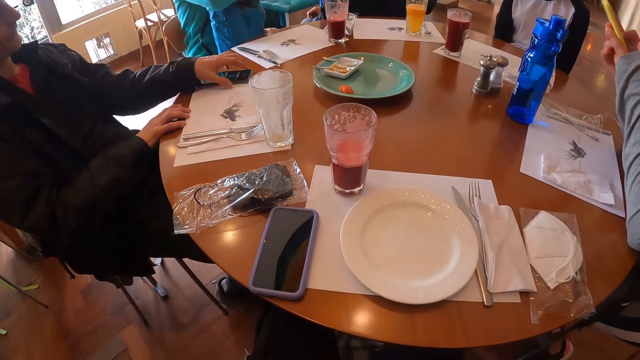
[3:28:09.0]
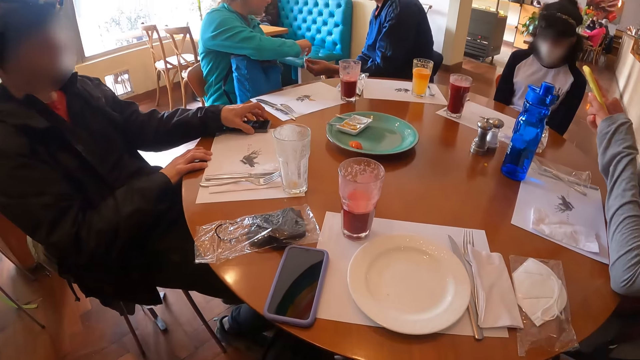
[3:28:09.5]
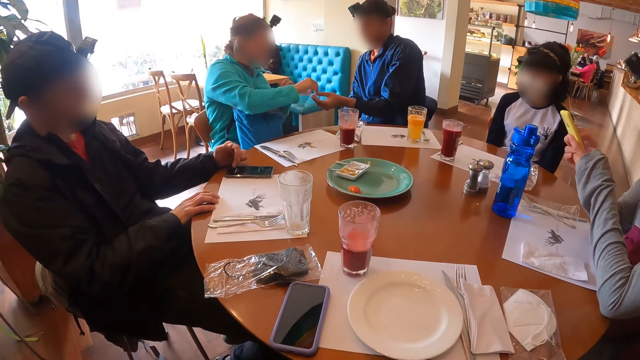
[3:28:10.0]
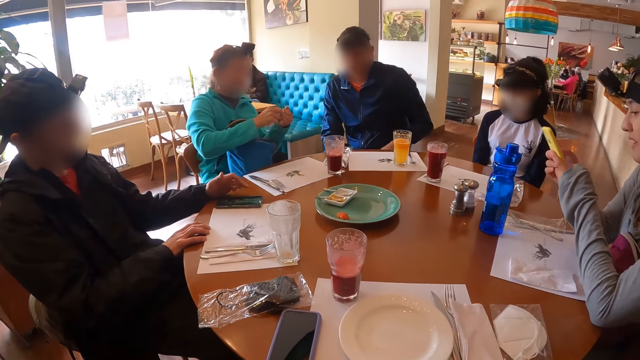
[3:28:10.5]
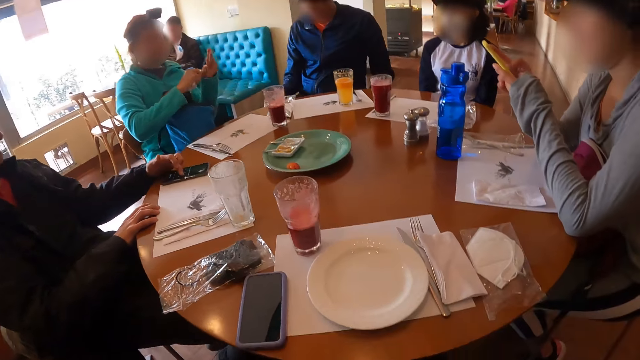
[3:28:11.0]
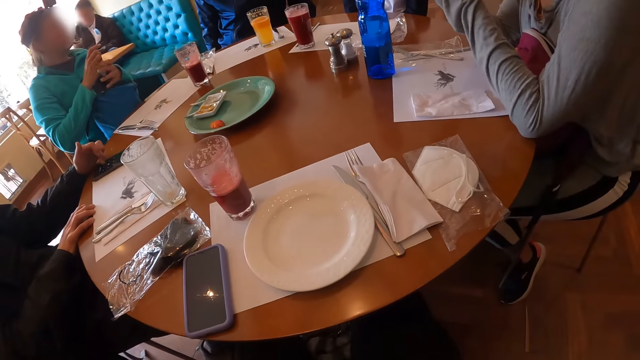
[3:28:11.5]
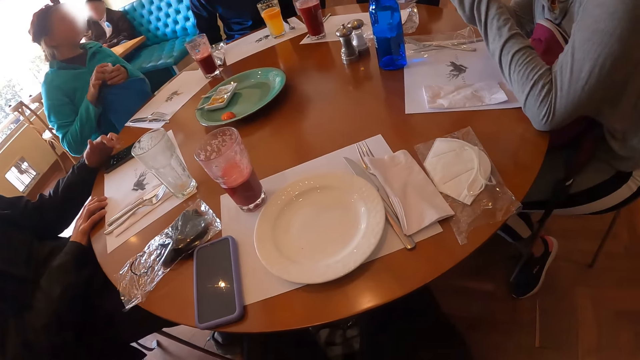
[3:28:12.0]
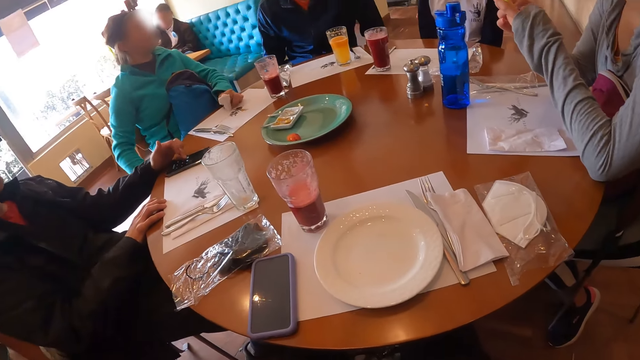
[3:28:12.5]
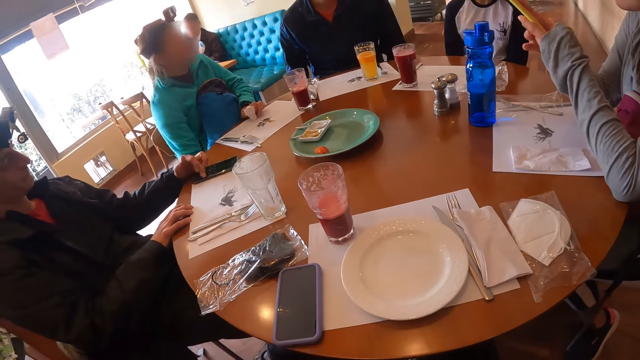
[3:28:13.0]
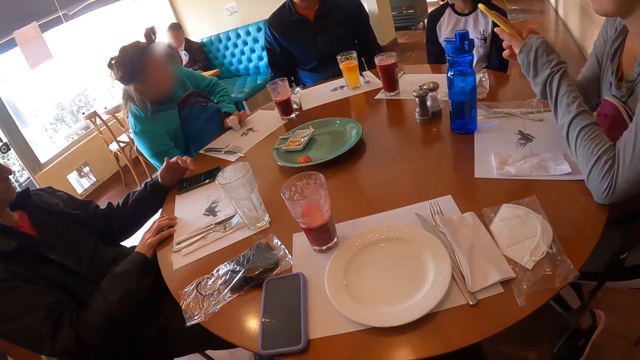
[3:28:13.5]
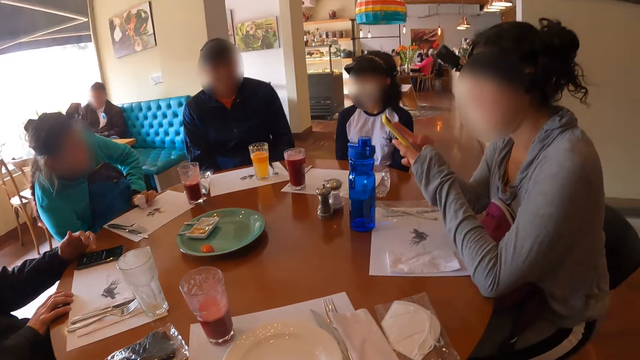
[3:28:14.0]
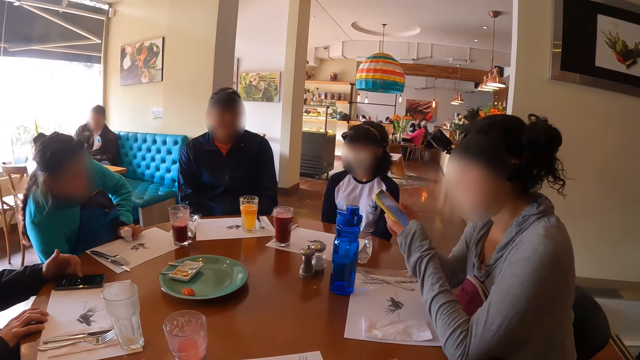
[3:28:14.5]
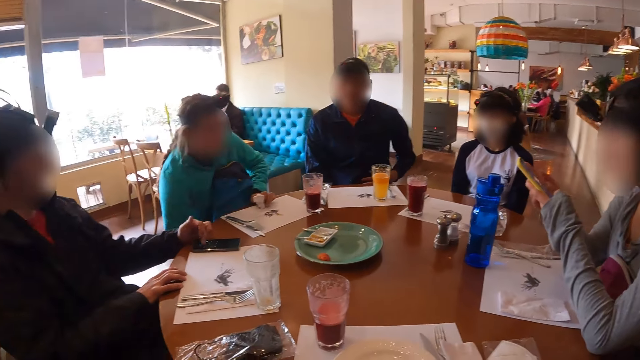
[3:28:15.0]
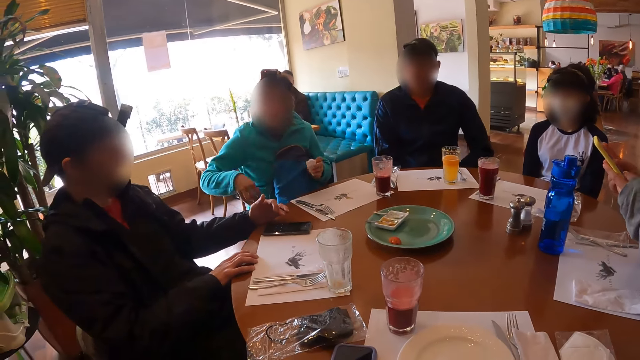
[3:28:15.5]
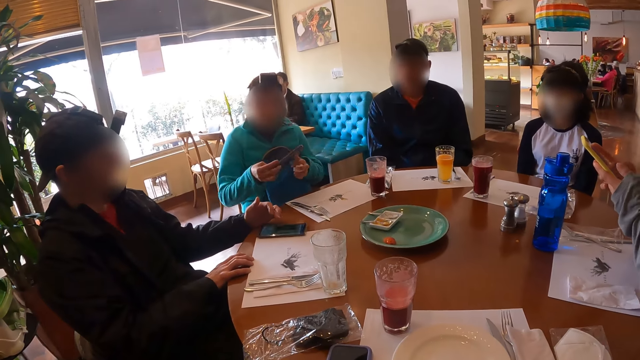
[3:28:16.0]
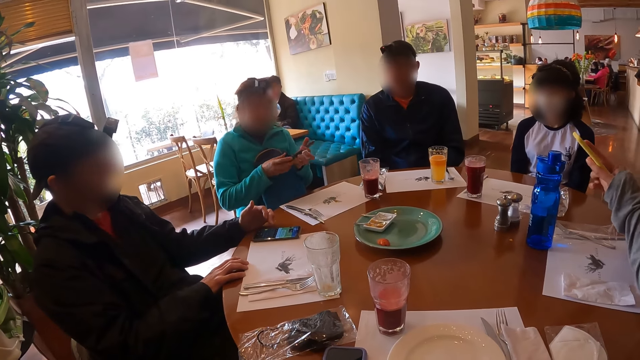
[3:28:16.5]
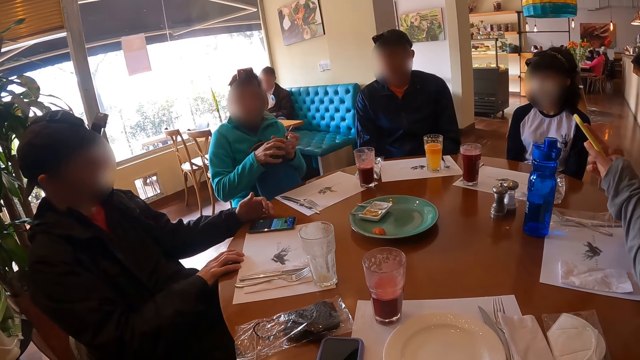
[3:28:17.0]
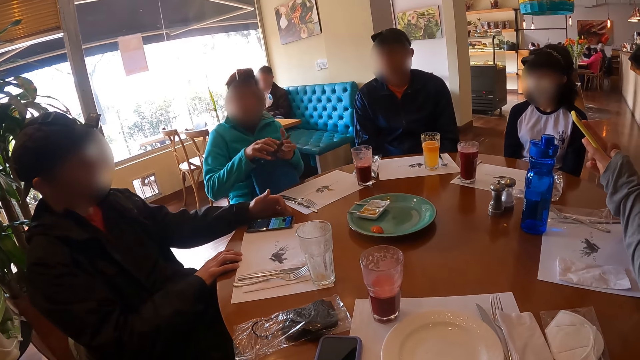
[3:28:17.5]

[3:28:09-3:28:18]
The man operates a phone on the table with his left hand. Another man picks a rubber band from the ground with his left hand. The other man passes the rubber band to a woman with his left hand. The woman collects the rubber band with her right hand. The woman wears the rubber band on her left hand with her right hand. The woman passes the tissue paper to her left hand. The woman places her left hand on the table. The woman puts her right hand under the table. The woman removes her phone from something. The woman holds the phone with her right hand and operates the phone with both hands.

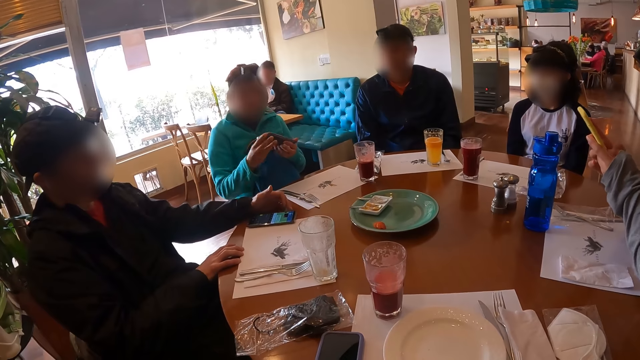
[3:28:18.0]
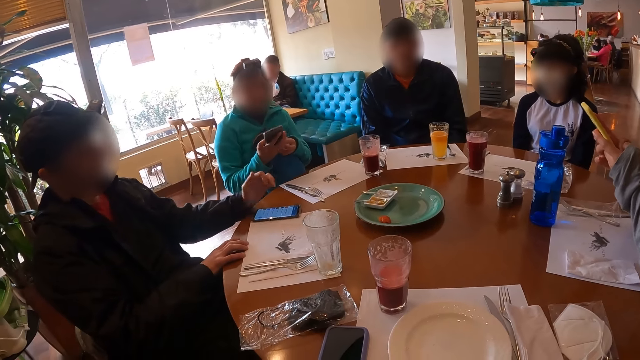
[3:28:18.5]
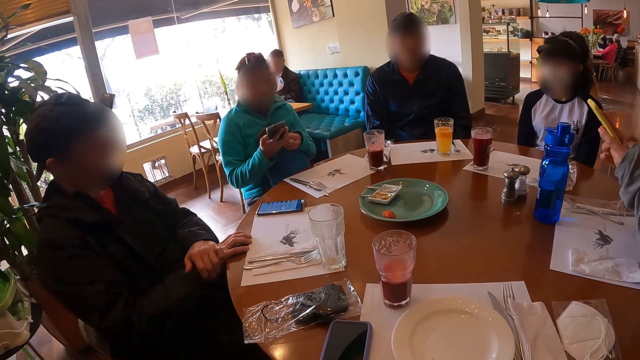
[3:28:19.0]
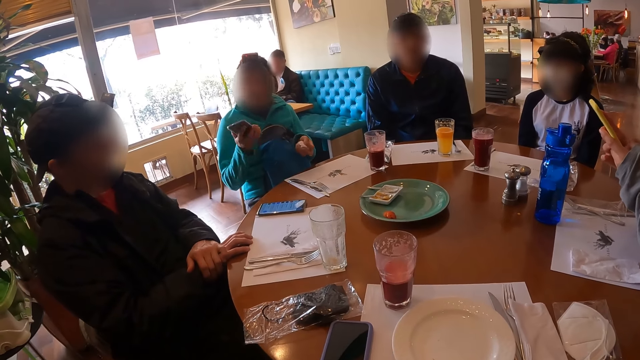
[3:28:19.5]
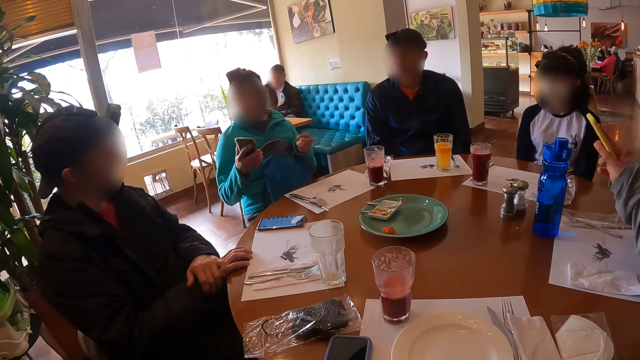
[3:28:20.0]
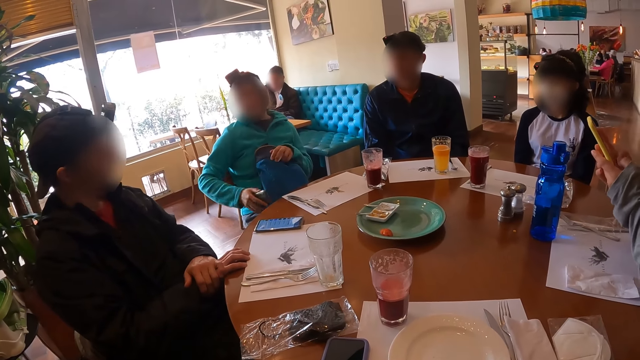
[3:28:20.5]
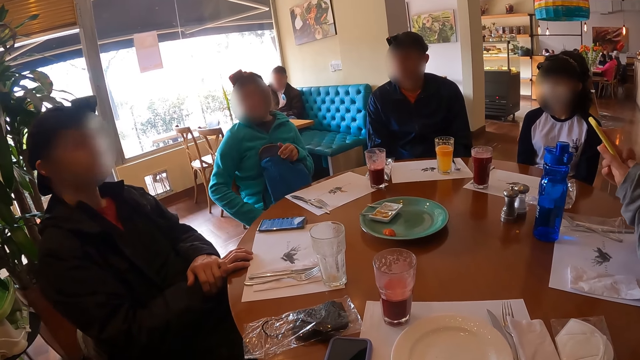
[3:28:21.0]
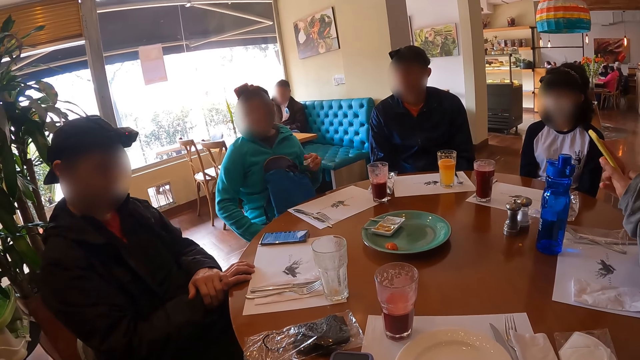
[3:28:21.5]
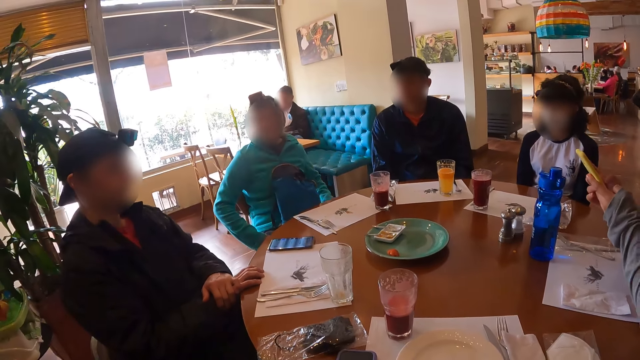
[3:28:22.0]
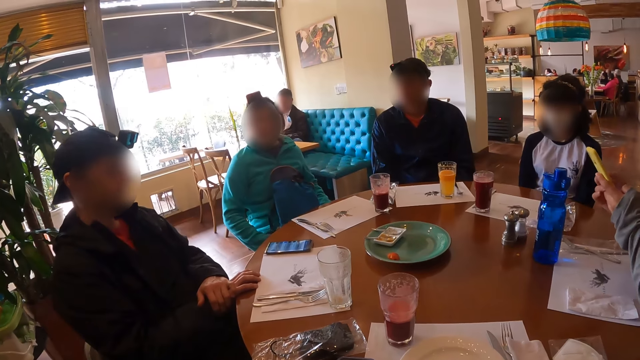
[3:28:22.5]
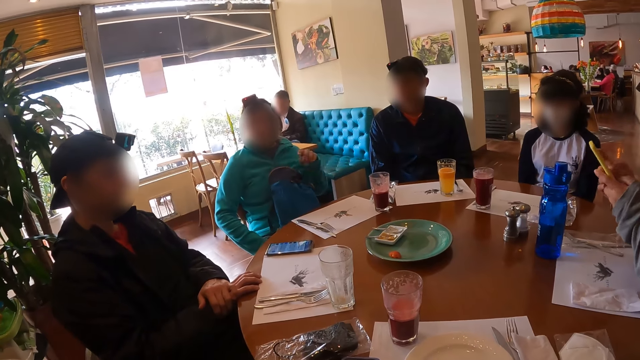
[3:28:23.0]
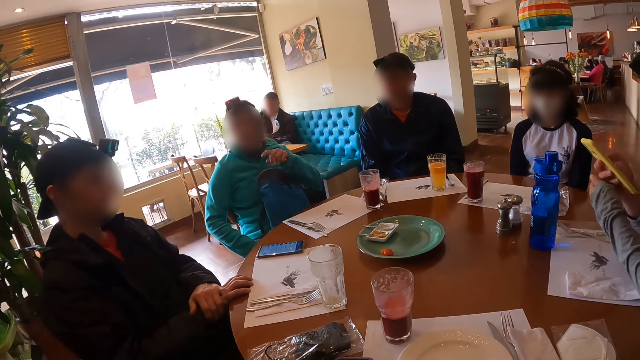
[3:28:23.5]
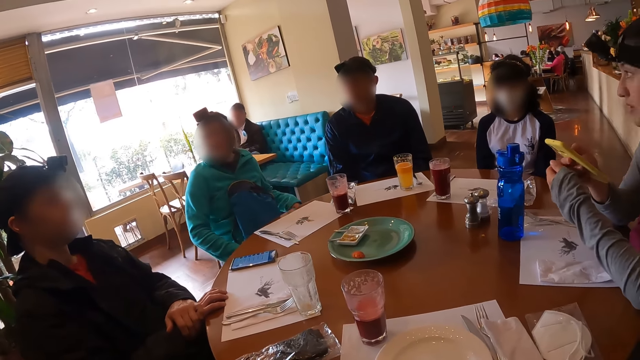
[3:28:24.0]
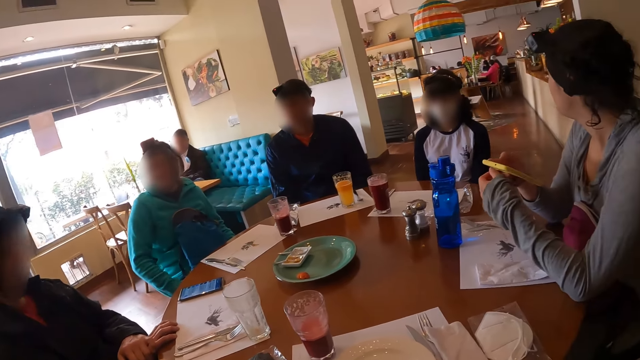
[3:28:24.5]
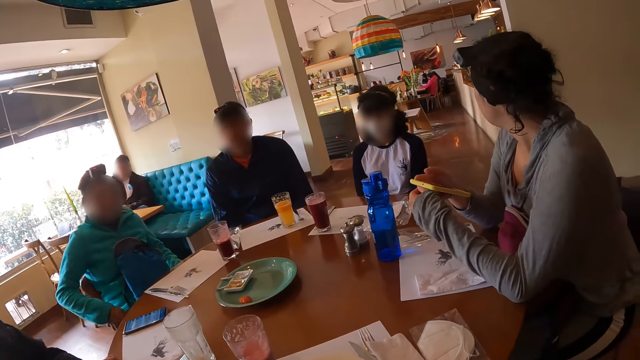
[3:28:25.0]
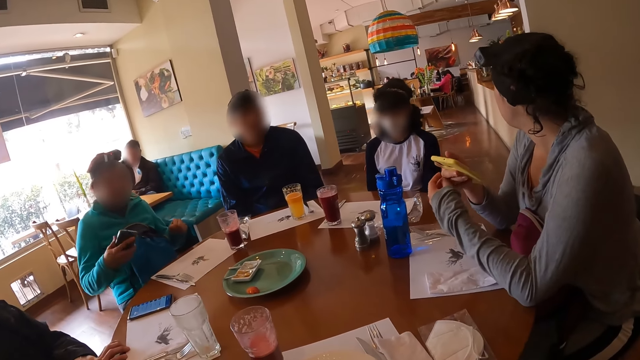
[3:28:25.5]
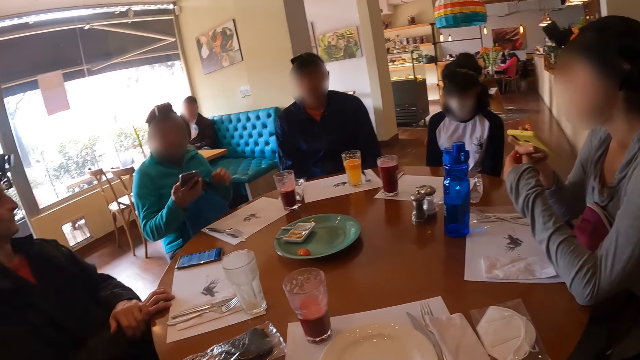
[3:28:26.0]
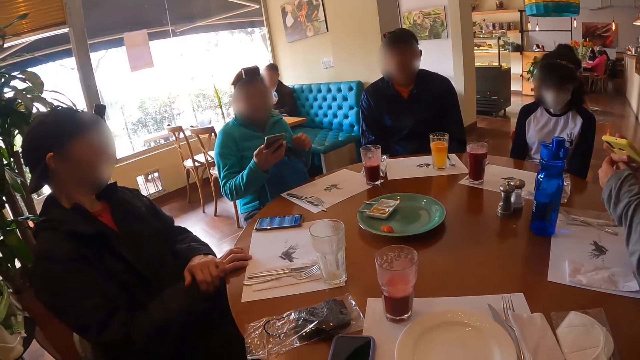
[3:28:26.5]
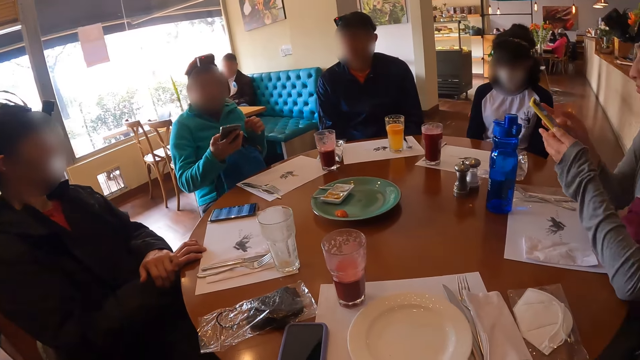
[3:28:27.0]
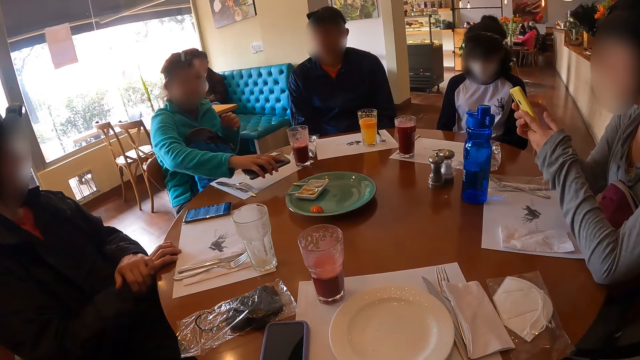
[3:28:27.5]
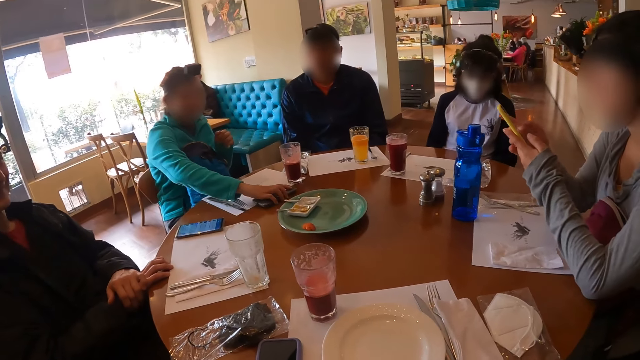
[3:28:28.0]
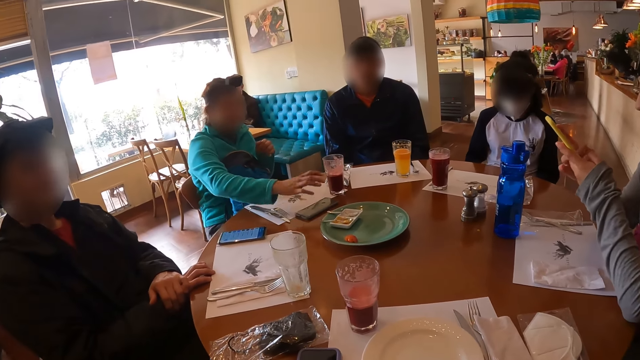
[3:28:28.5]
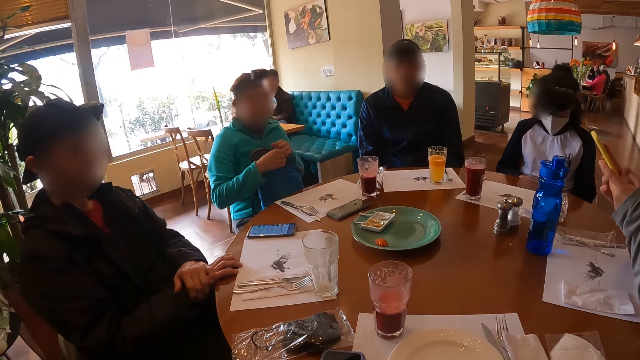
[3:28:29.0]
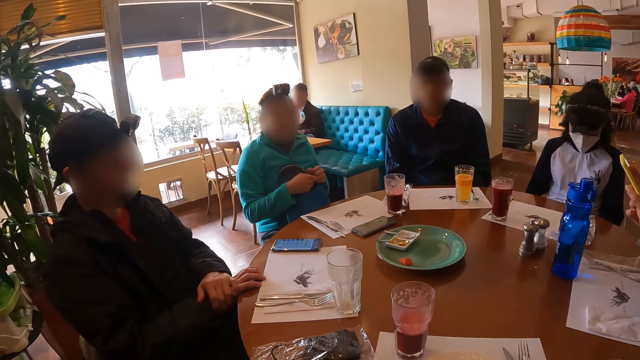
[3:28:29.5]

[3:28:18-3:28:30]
The camera wearer and the other persons speak to each other. A man places his left hand on his right hand on the table. A woman passes the phone to her right hand and puts the phone under the table with her right hand. The woman wipes her phone on her clothes. The woman points to the man with her left hand. Another woman scratches her right hand with her left hand. The first woman operates the phone with her right hand. The camera wearer and the other persons speak to each other. The other woman operates the phone with both hands. The first woman drops the phone on the table with her right hand.
